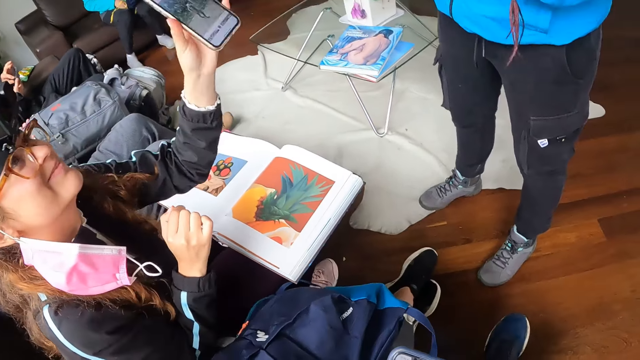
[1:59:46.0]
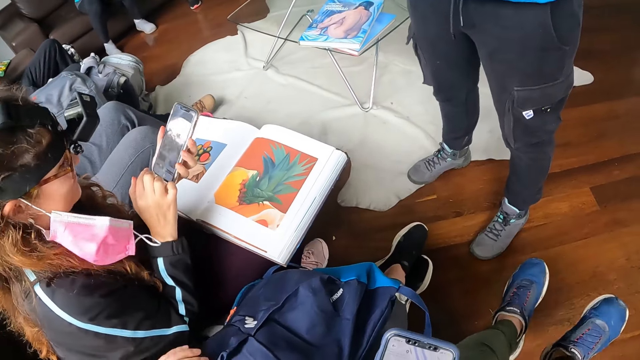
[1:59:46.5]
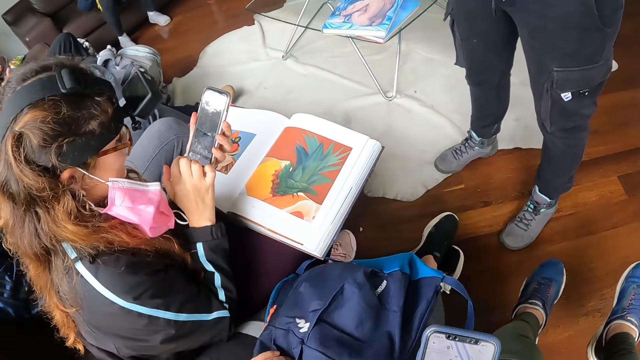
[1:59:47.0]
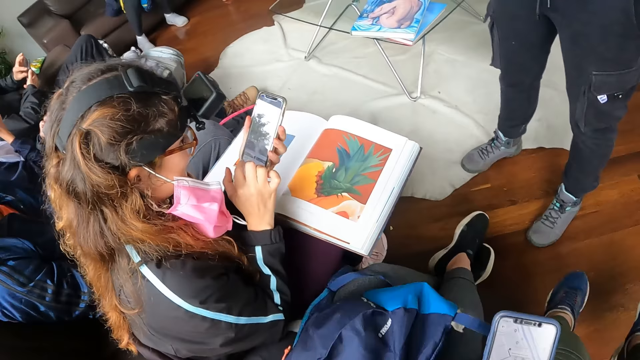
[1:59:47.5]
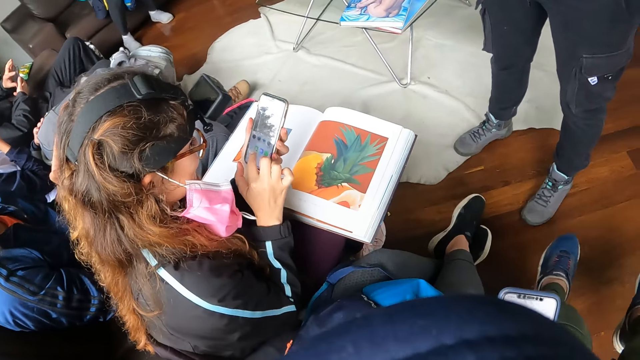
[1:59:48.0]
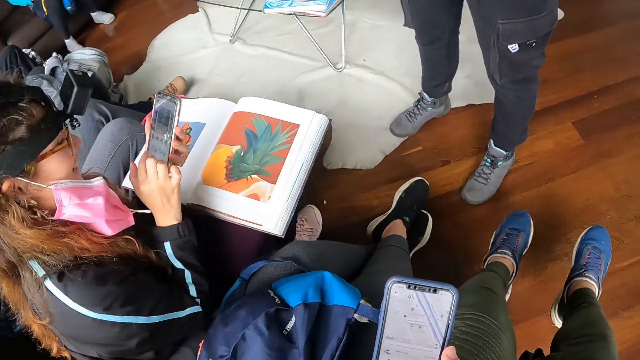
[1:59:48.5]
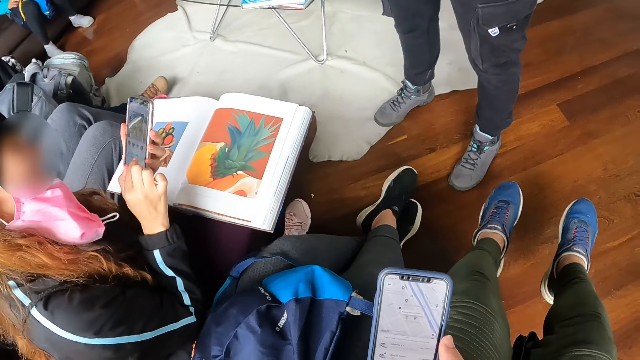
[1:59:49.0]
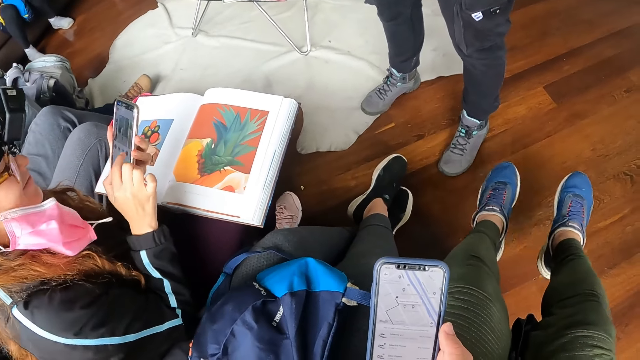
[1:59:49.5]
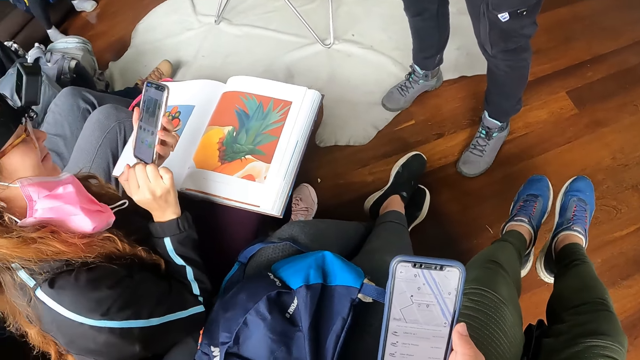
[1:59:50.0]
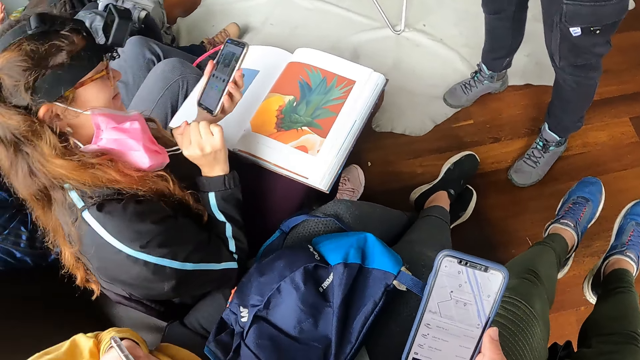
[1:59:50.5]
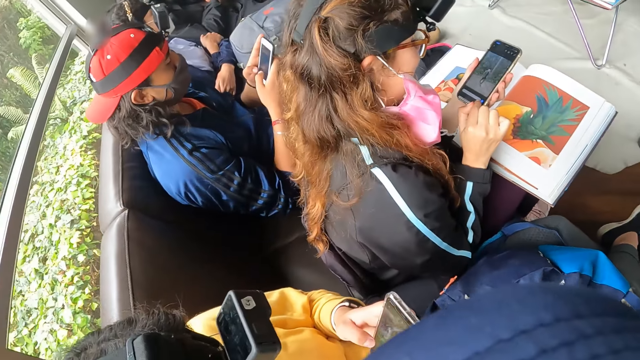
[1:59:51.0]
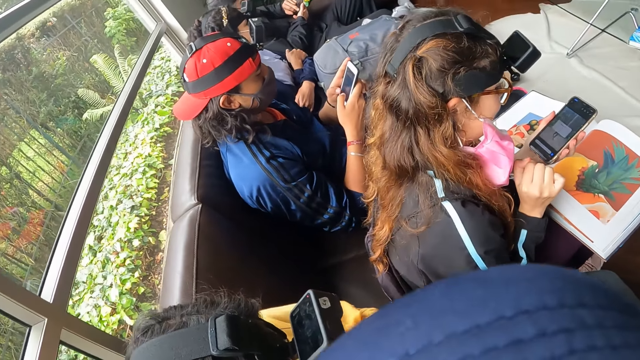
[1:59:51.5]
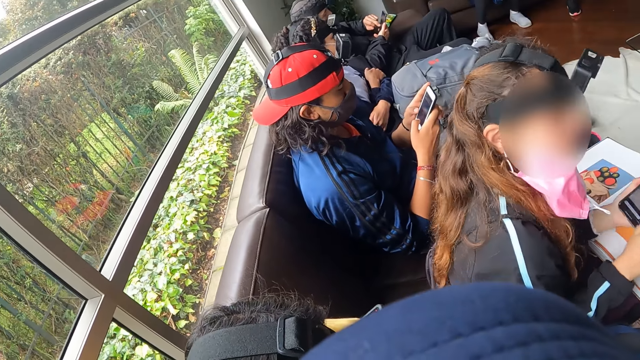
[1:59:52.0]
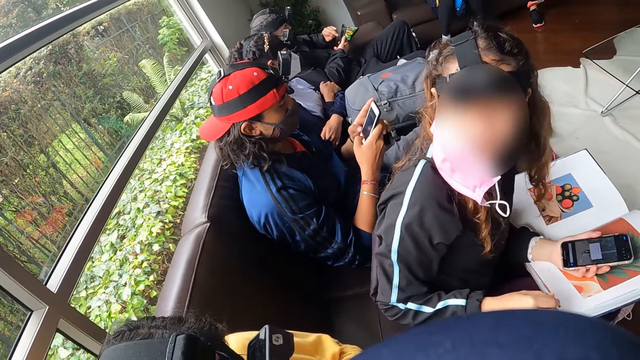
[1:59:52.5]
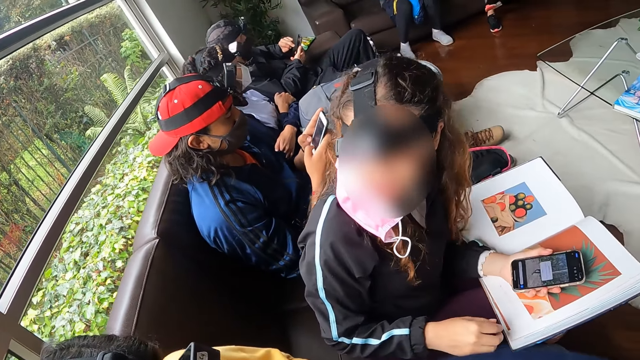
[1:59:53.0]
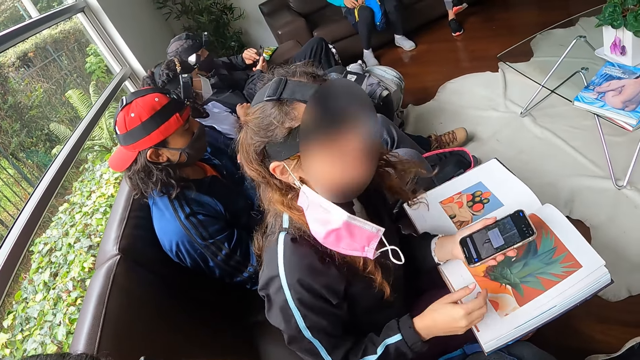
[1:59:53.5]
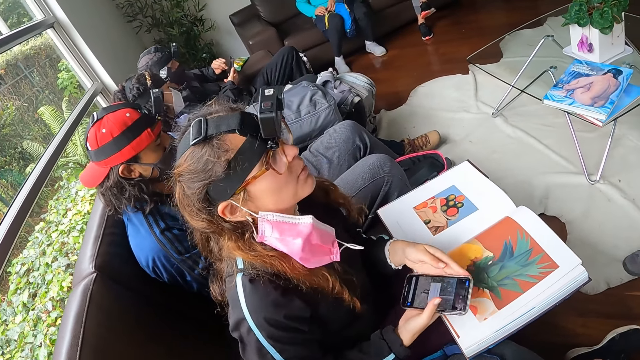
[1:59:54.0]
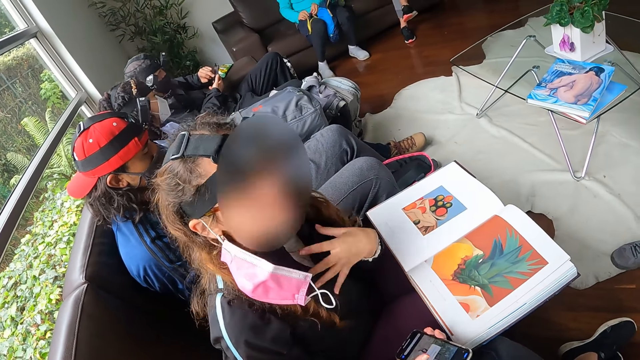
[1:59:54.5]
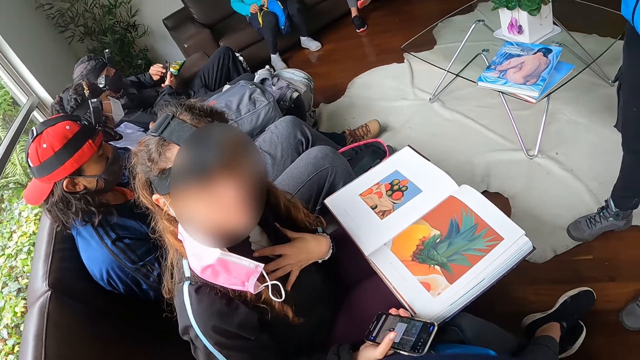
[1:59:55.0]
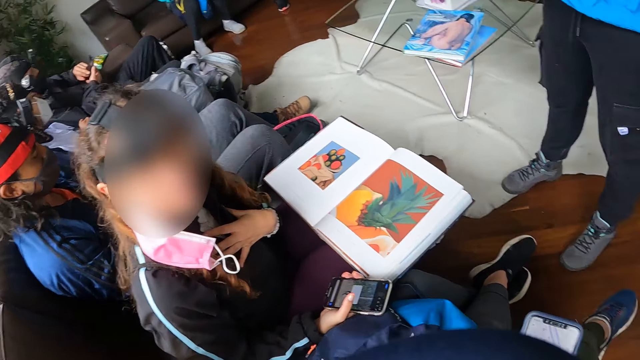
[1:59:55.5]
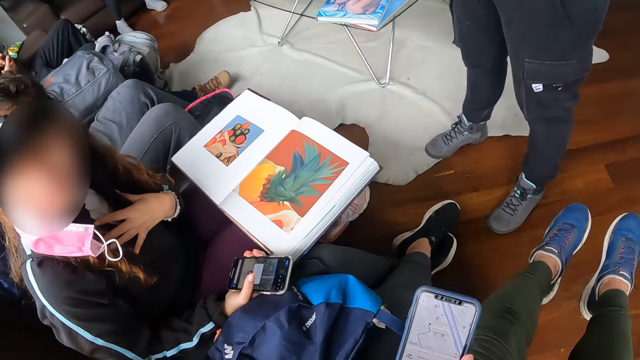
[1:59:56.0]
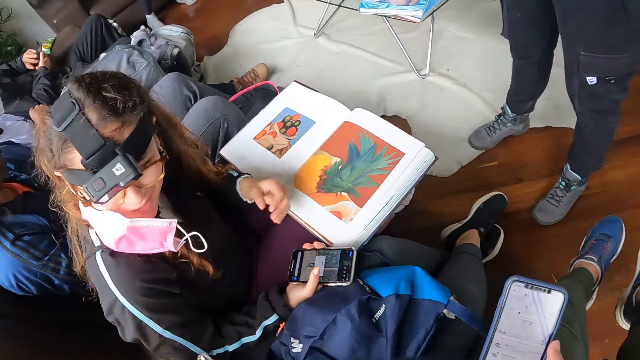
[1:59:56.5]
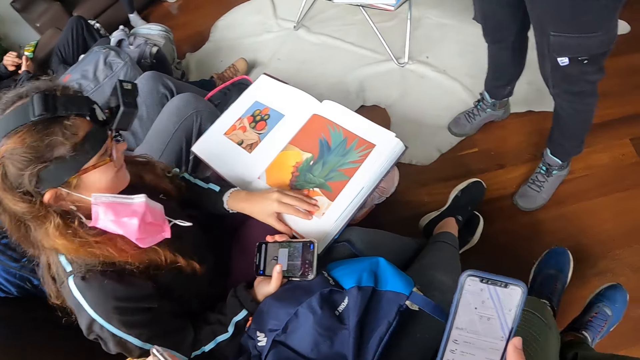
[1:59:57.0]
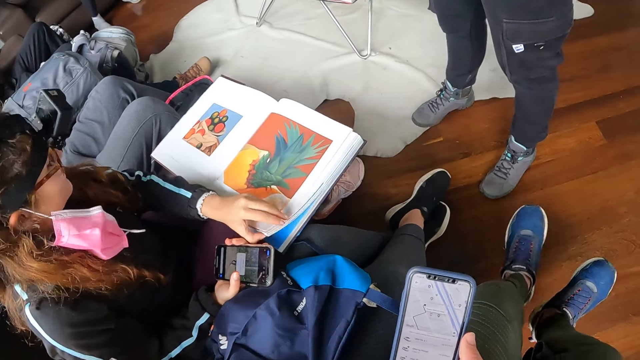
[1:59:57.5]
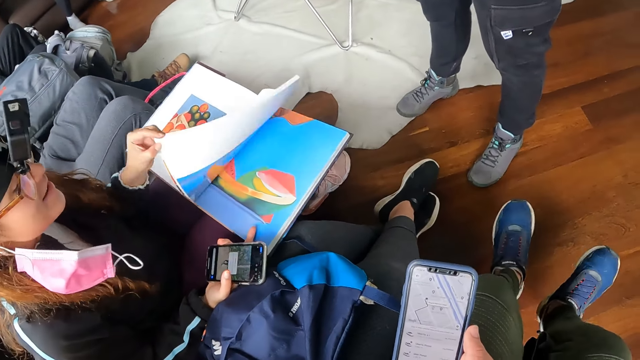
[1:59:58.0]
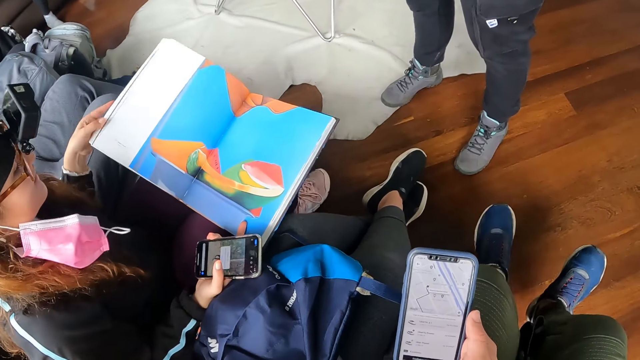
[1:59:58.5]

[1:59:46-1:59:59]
A woman operates the phone with her hands. The camera wearer moves her legs on the wooden floor. She uses the phone. She looks around. Another woman passes the phone from her left hand to her right hand and interacts with the camera wearer, the first woman, and another woman. The camera wearer moves her legs on the wooden floor. The other woman flips the pages of the book on her lap with her left hand.

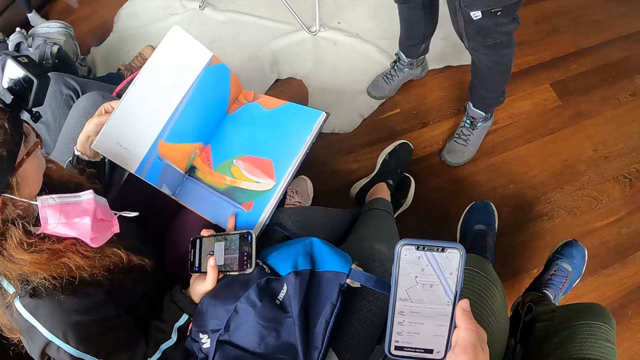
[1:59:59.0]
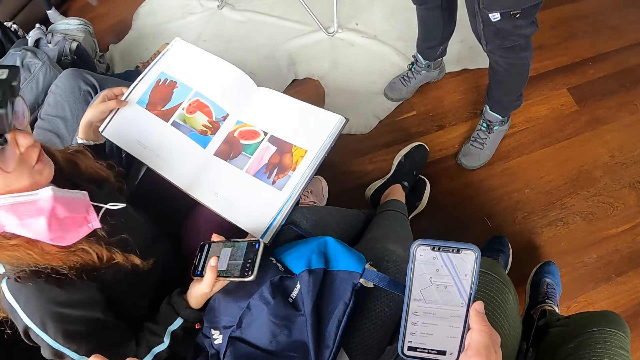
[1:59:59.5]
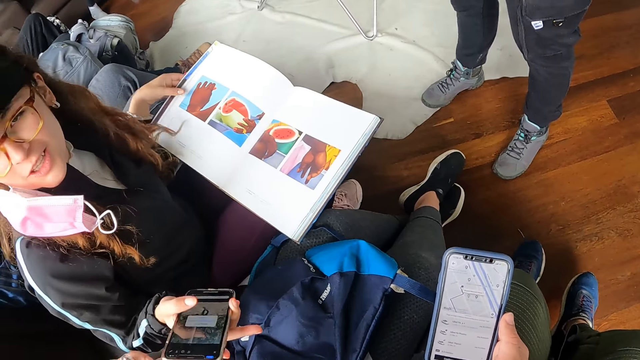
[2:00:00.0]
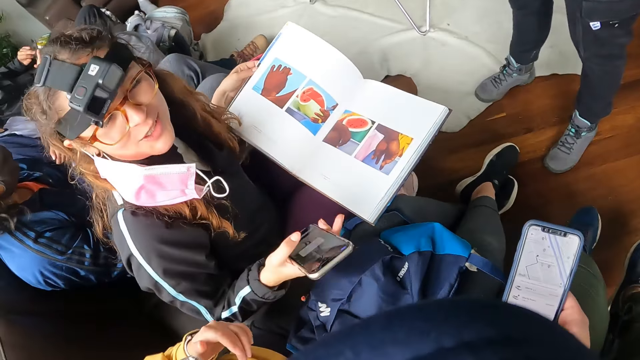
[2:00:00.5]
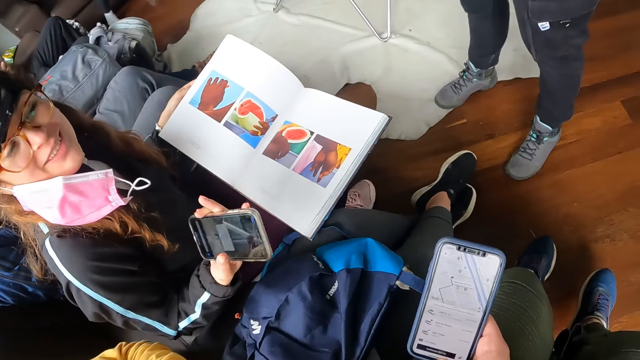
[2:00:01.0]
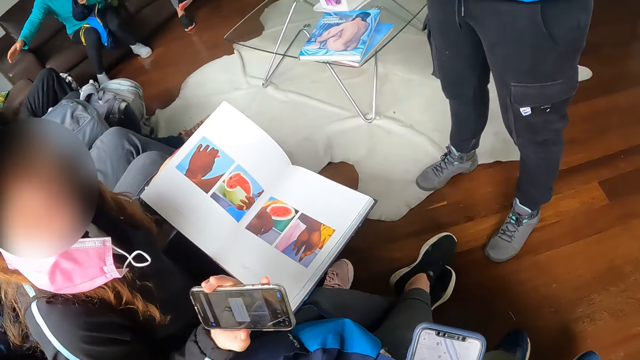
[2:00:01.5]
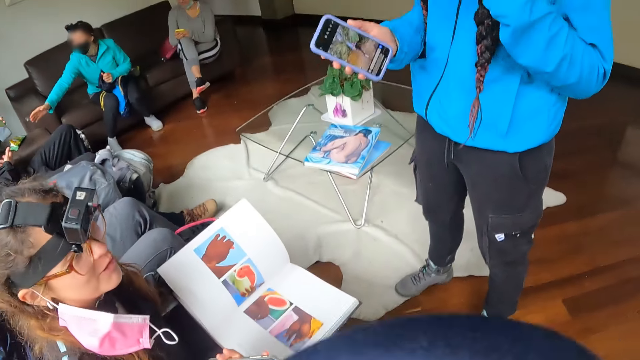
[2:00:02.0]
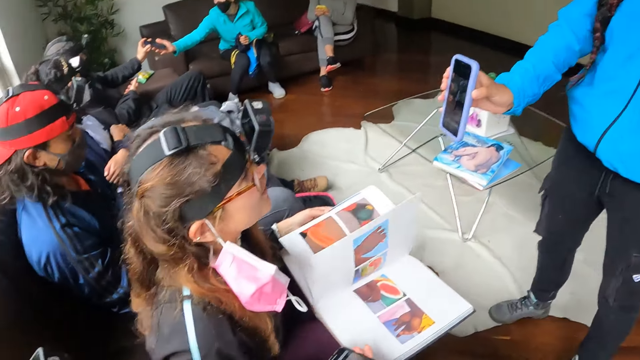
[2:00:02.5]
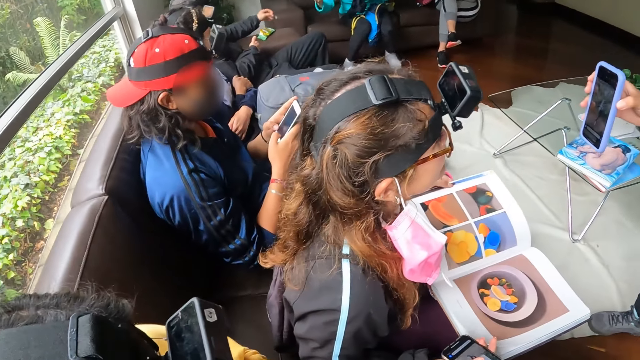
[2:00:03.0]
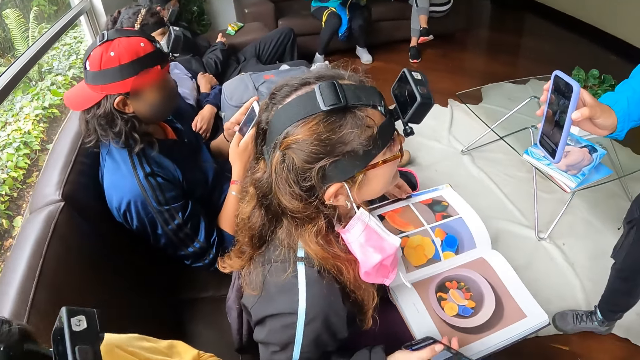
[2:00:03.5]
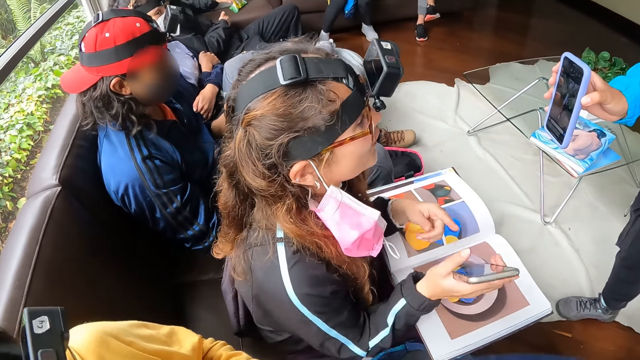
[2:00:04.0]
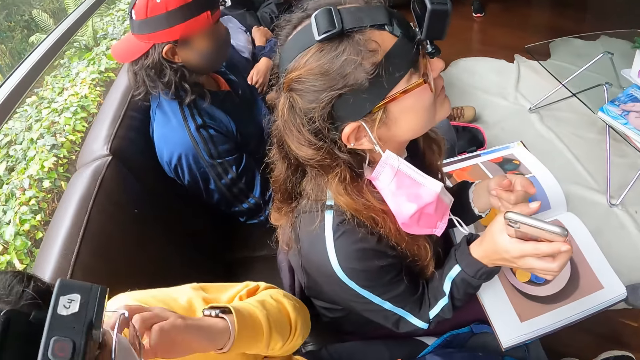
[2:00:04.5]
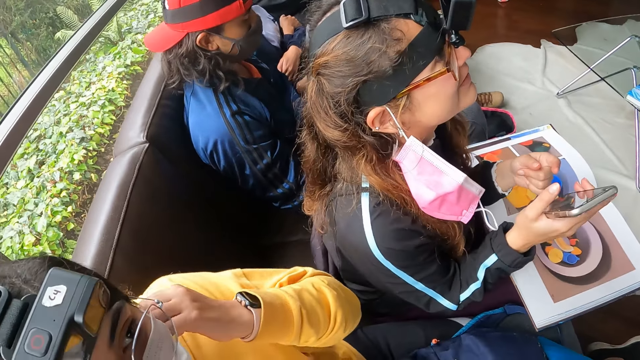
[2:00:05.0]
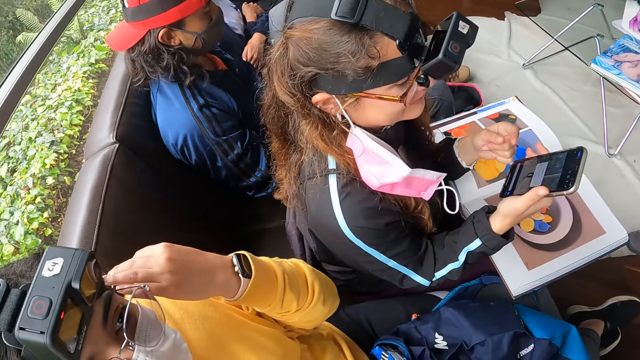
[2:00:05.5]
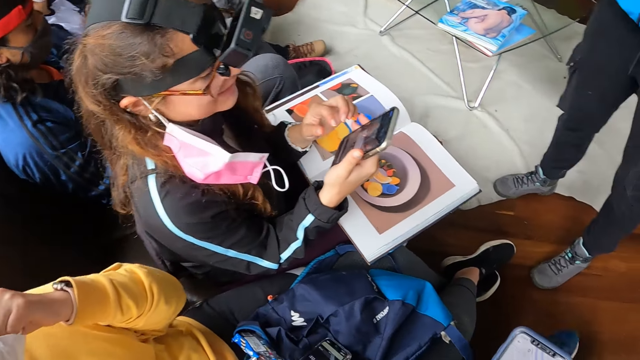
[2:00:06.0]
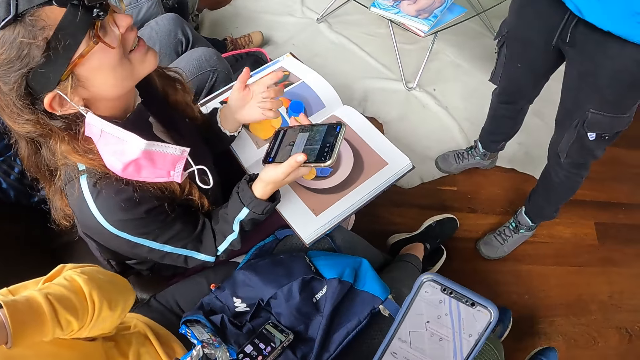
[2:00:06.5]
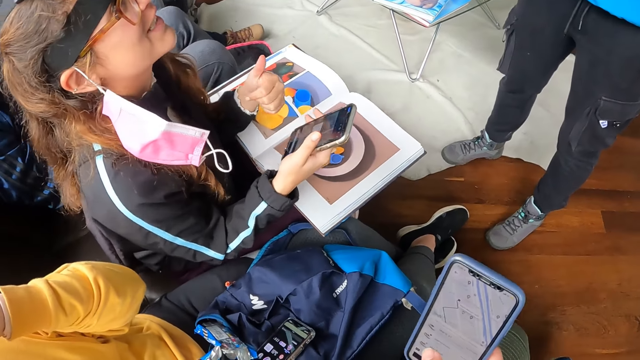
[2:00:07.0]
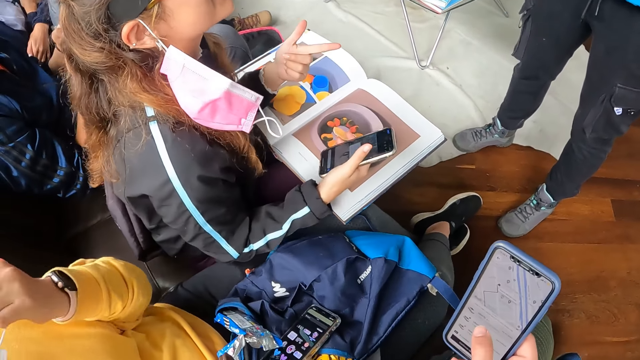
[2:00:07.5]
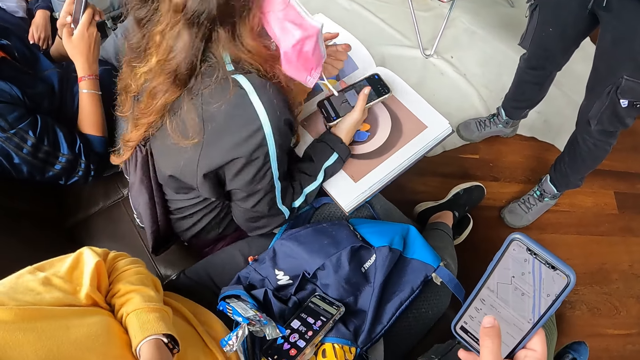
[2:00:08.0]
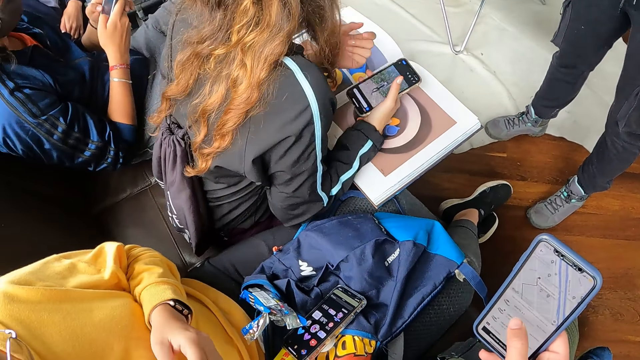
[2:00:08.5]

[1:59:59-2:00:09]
A woman interacts with the camera wearer, another woman, and a third woman. The third woman shows the second woman the screen of the phone in her right hand. The second woman interacts with the third woman.
